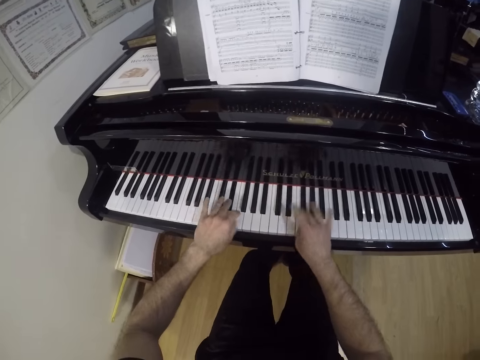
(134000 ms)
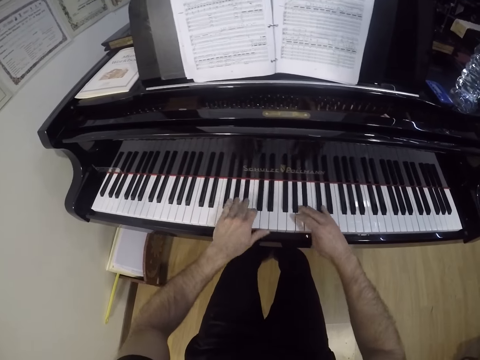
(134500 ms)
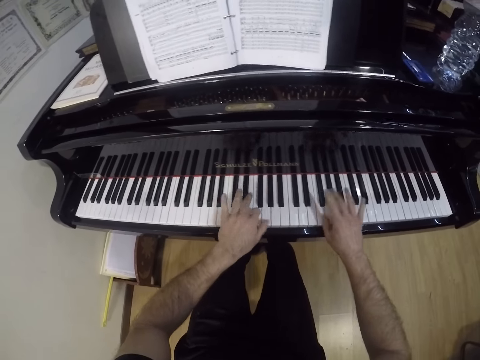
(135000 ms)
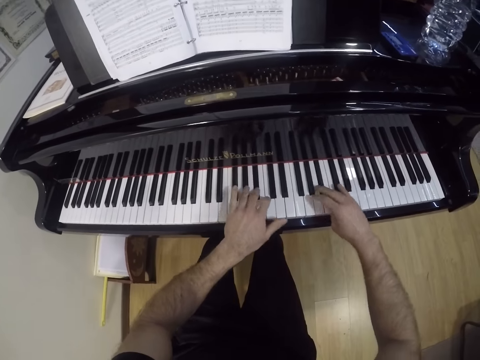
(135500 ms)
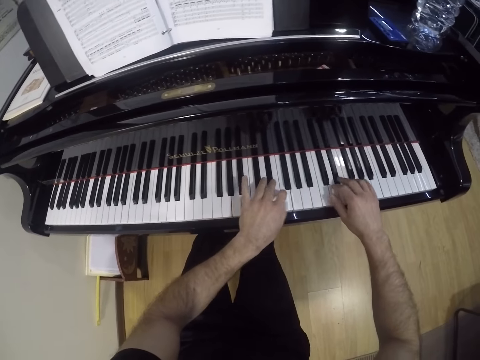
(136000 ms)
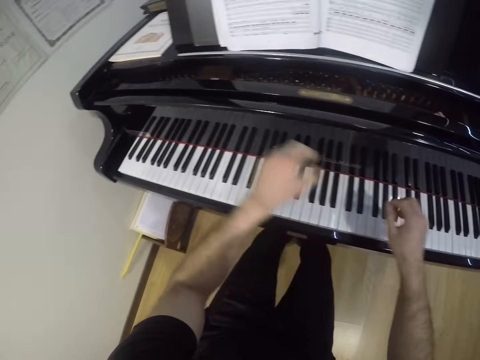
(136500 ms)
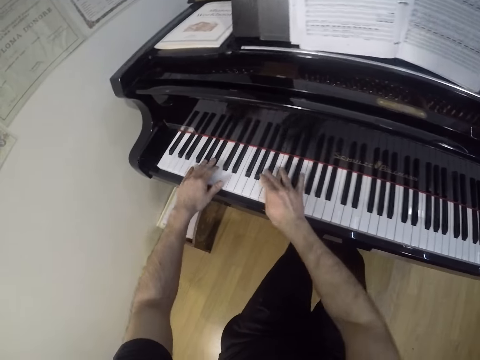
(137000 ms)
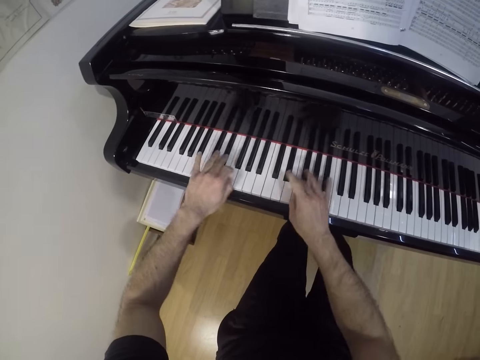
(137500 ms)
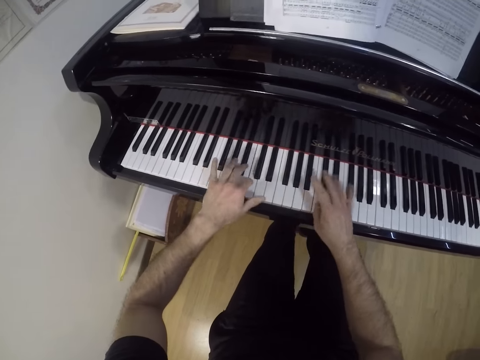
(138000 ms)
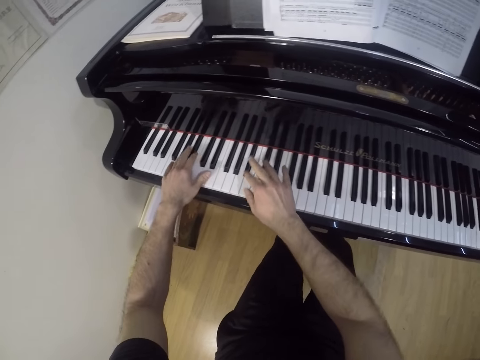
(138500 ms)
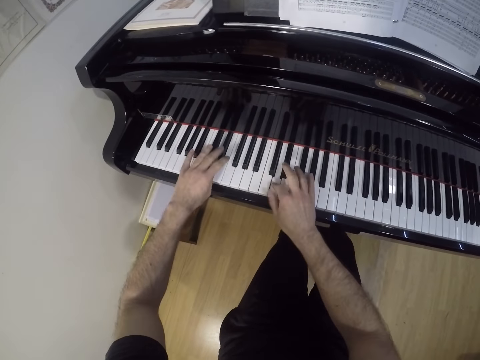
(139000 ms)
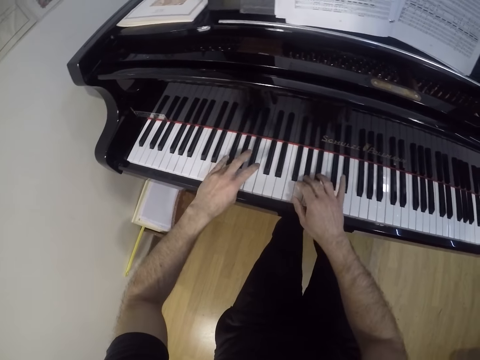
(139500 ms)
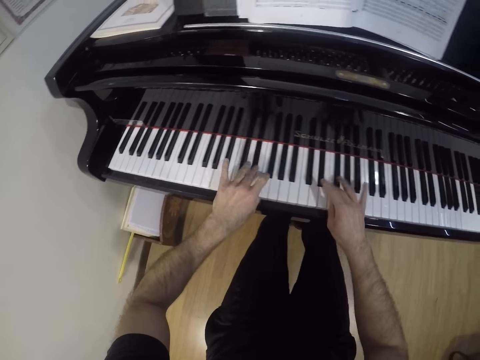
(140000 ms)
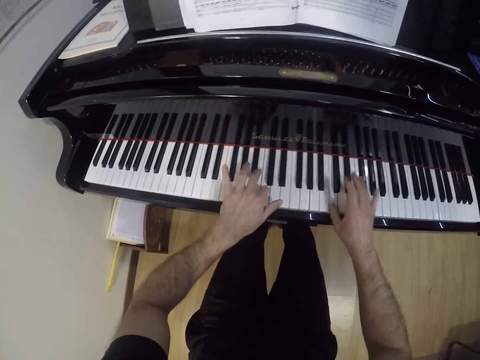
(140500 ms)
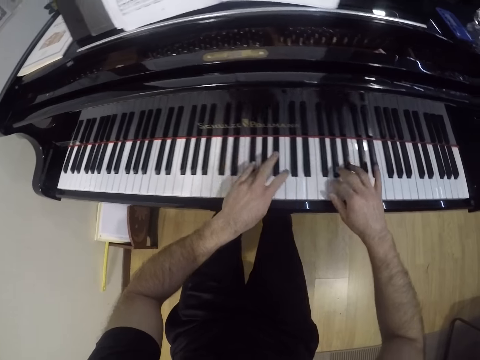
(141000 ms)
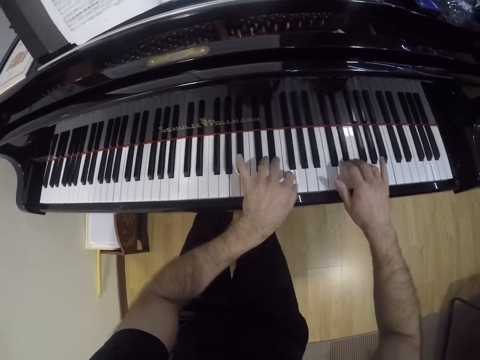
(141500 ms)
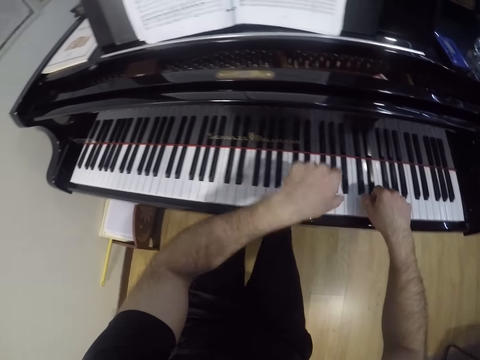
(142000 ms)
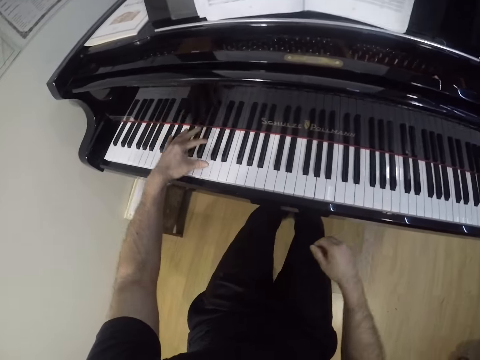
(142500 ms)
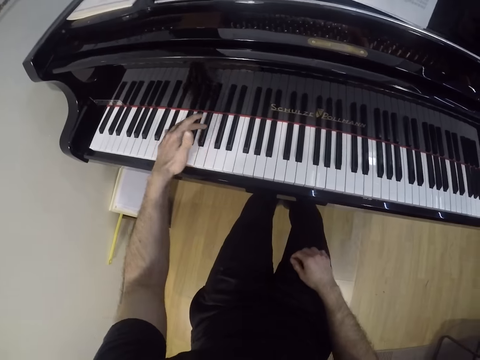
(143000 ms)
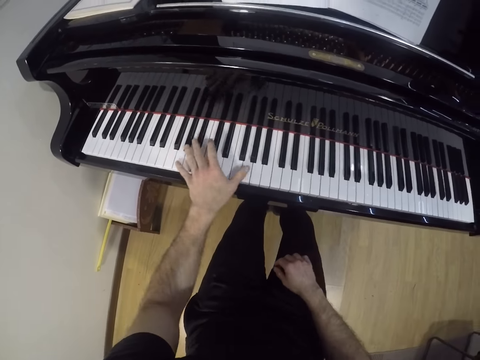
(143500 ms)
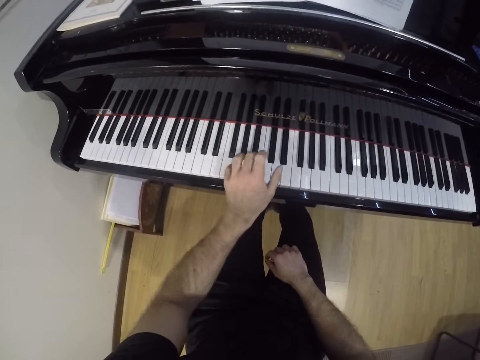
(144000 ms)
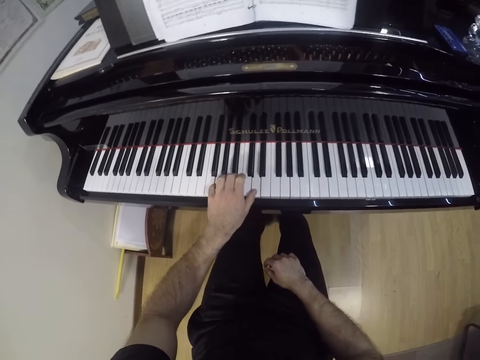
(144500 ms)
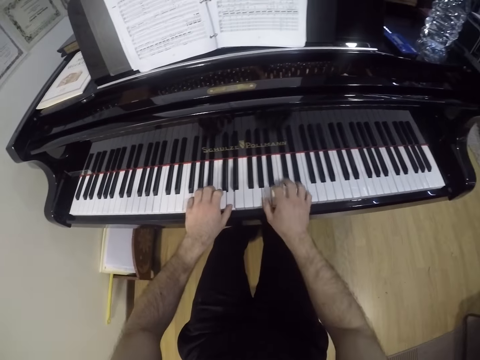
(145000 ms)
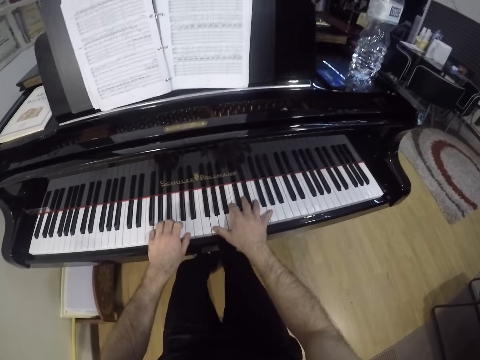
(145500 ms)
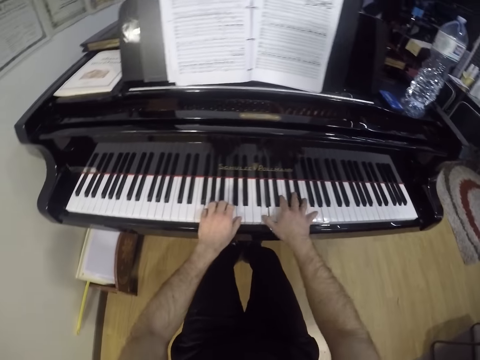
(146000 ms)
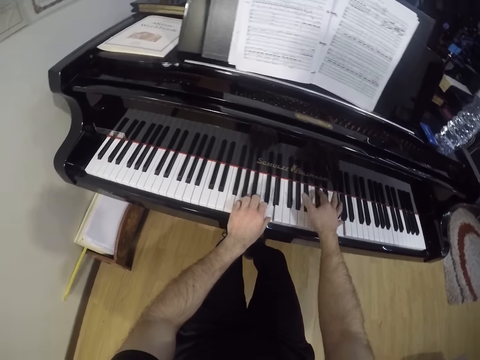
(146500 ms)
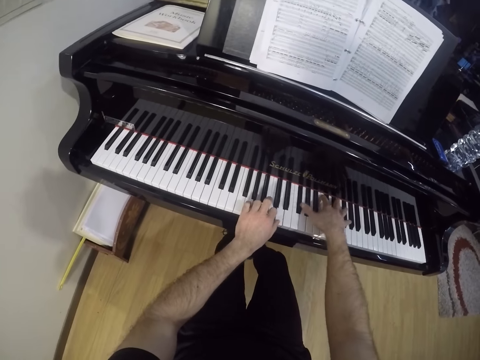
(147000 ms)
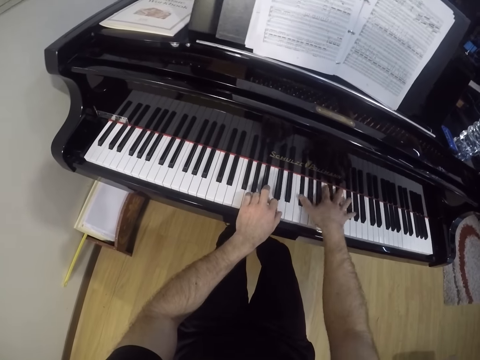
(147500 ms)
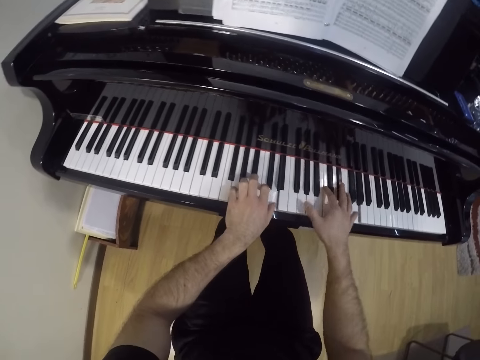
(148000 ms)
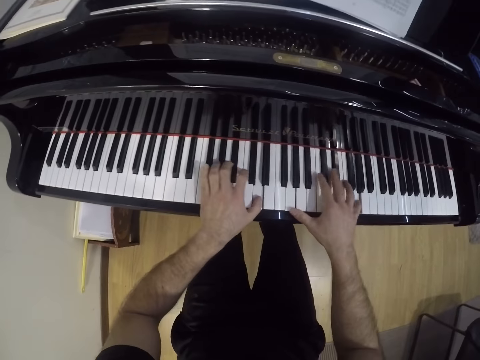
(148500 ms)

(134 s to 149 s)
The camera wearer plays the piano with his left hand. He moves the right hand to the thigh. He plays the piano with both hands.

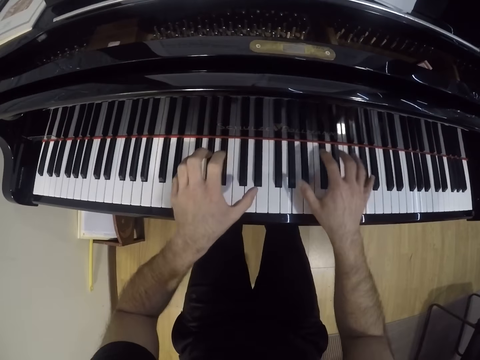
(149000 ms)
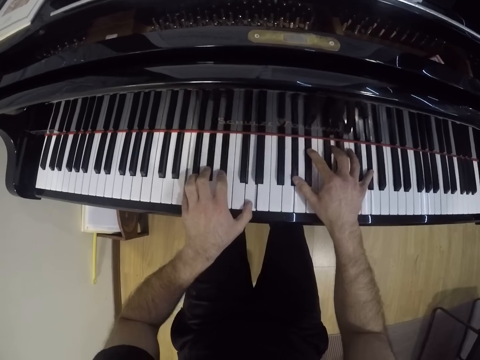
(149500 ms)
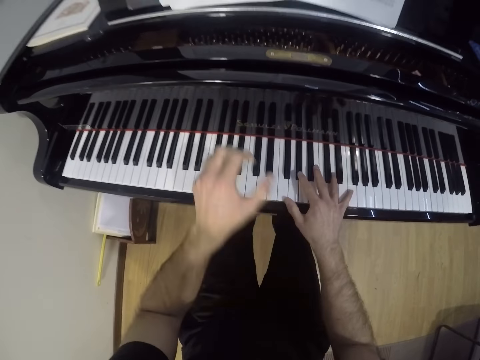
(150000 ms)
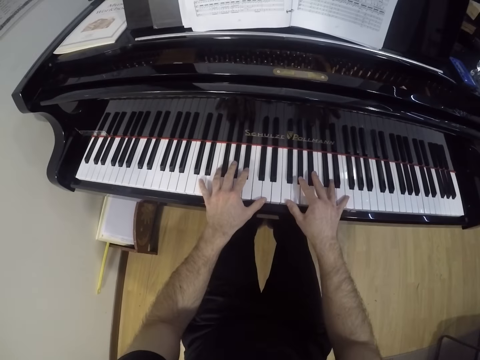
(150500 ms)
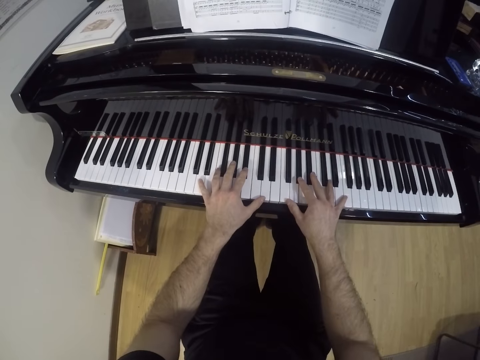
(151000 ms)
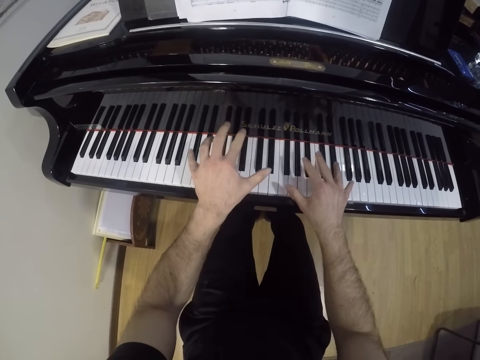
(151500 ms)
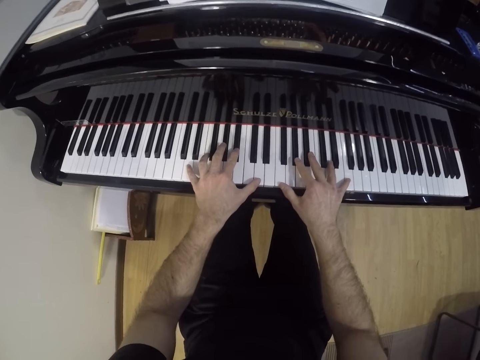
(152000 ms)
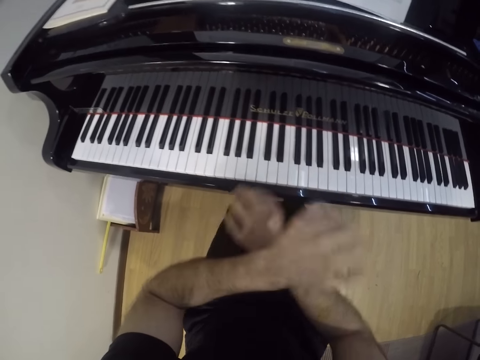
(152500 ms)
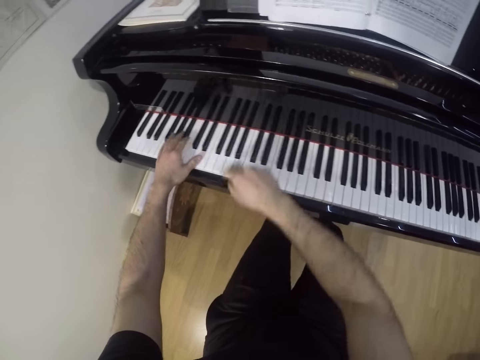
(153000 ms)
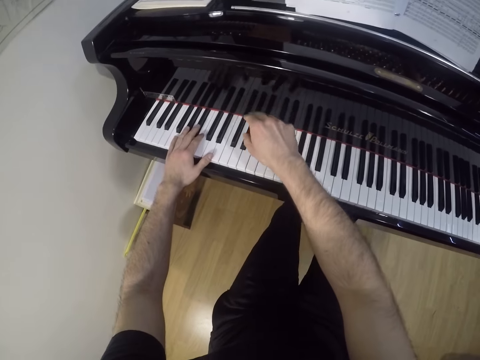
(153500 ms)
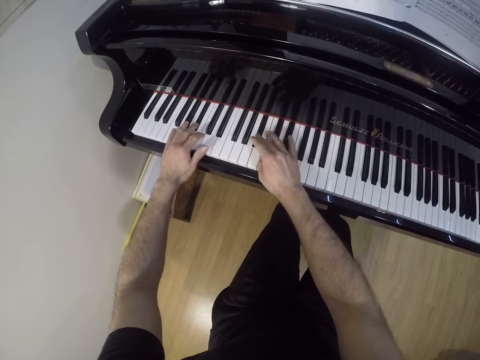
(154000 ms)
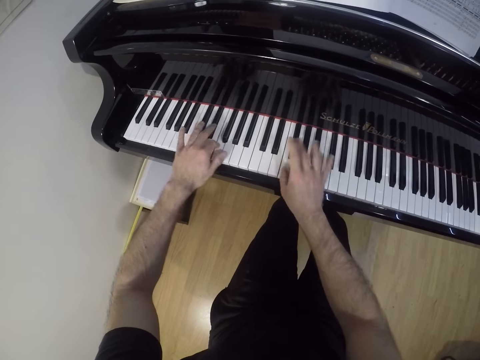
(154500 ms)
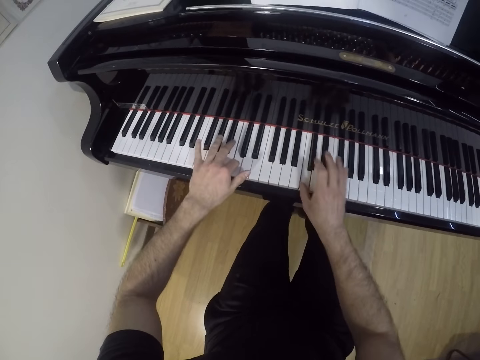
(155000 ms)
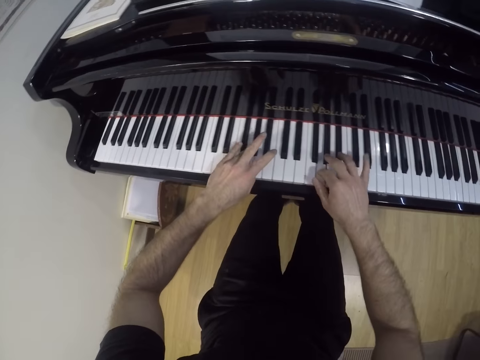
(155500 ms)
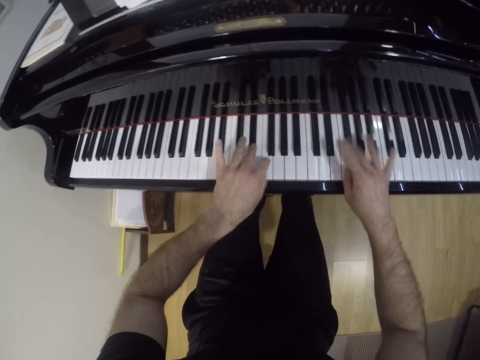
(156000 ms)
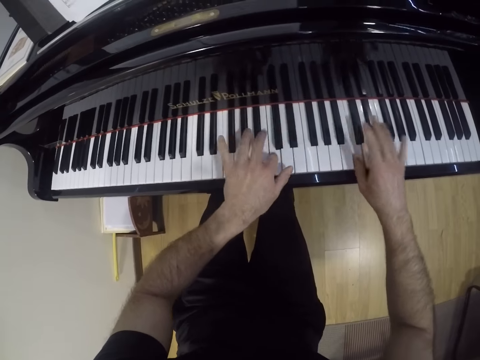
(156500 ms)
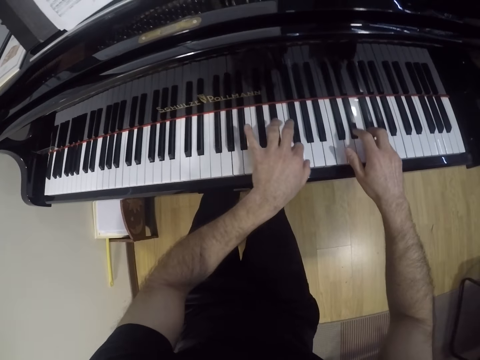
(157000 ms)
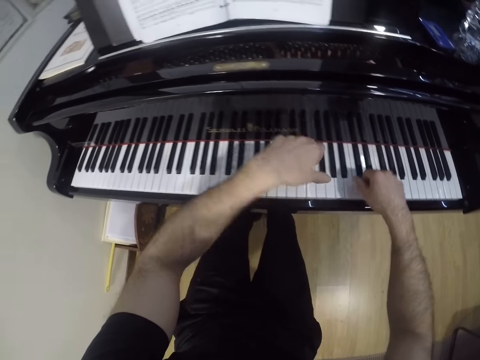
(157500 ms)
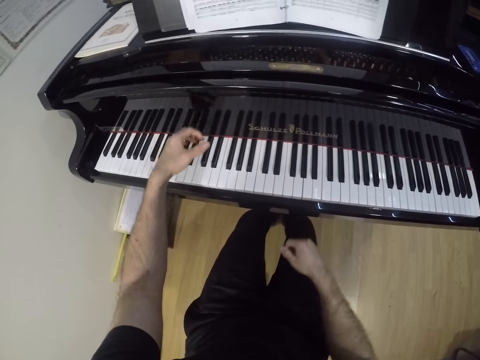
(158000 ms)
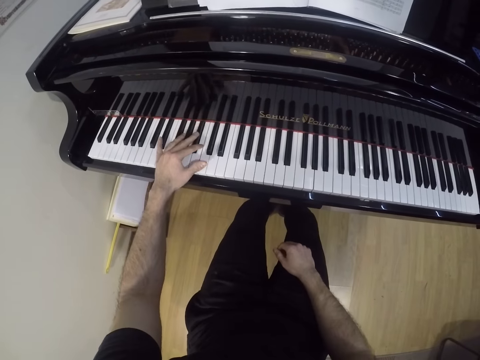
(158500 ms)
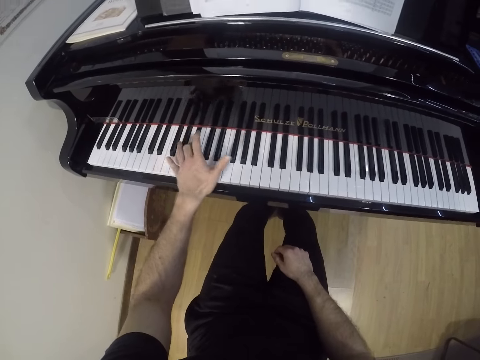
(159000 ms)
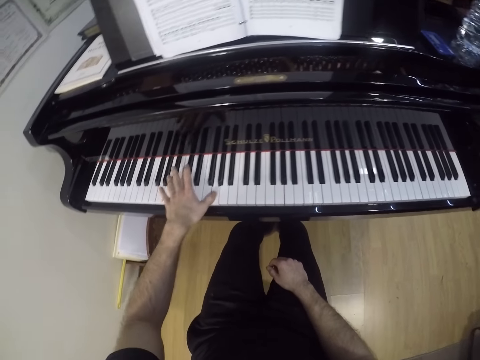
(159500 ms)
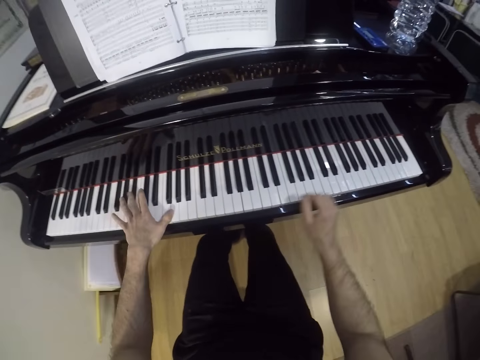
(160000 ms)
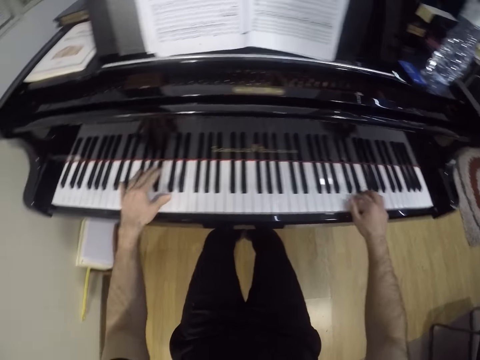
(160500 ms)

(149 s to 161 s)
The camera wearer moves the left hand from the keyboard. He plays the keyboard with both hands. He plays the piano with his left hand. He moves the right hand from the keyboard. He plays the piano with both hands.
